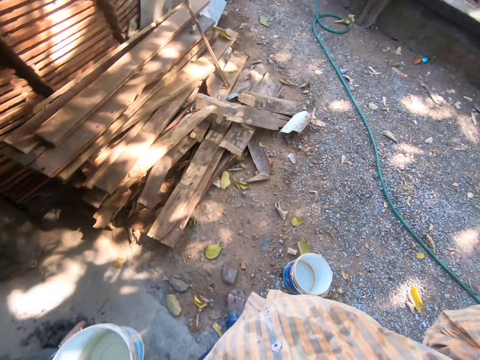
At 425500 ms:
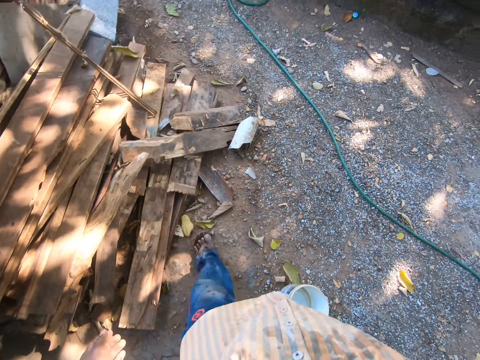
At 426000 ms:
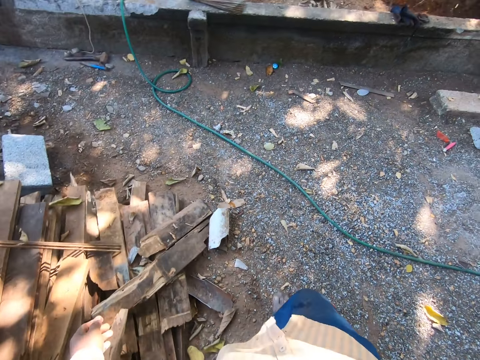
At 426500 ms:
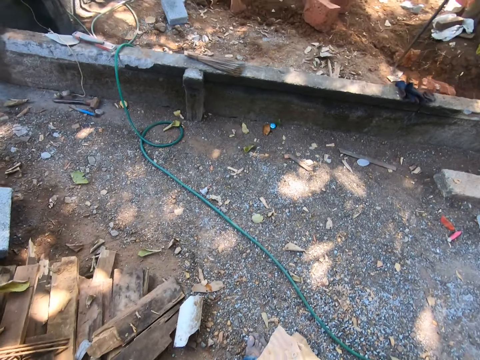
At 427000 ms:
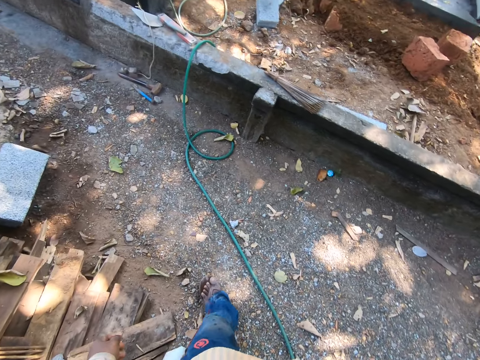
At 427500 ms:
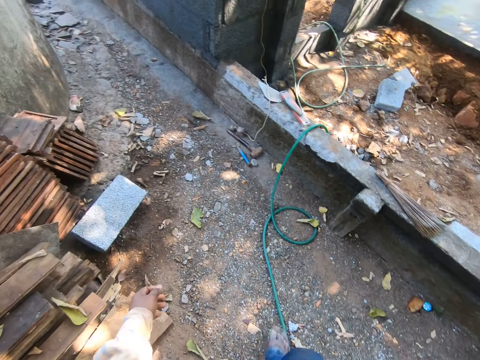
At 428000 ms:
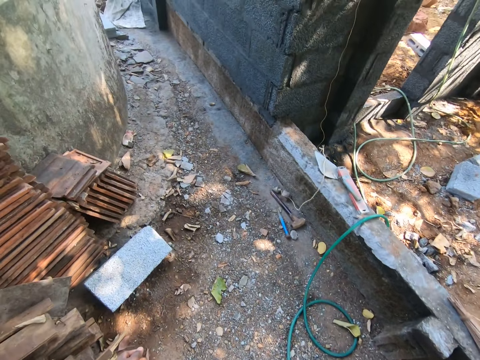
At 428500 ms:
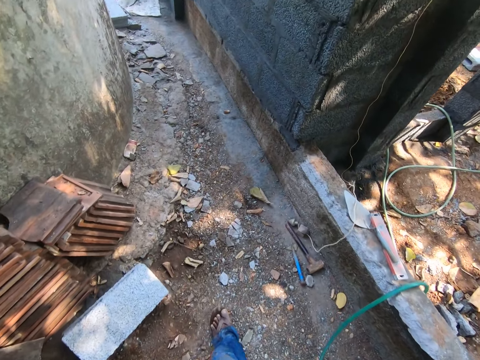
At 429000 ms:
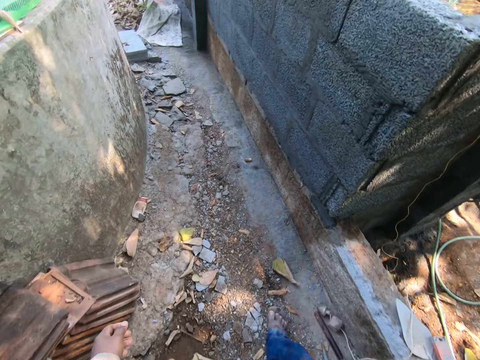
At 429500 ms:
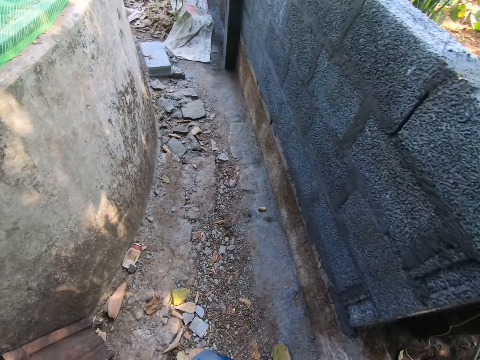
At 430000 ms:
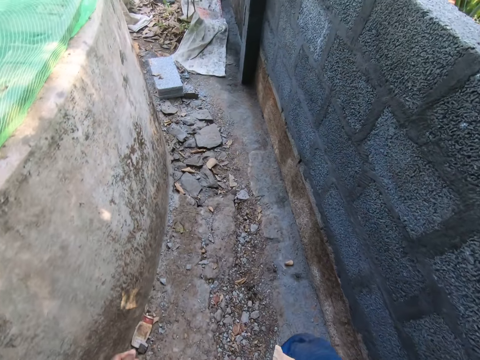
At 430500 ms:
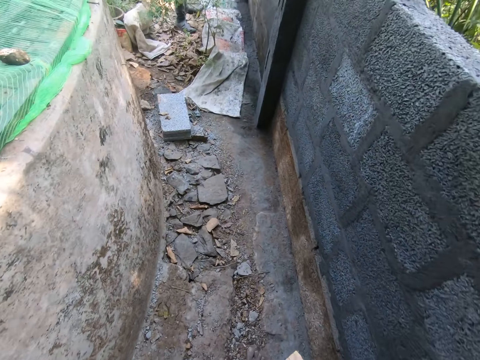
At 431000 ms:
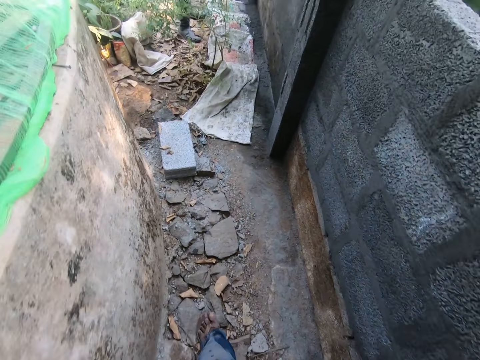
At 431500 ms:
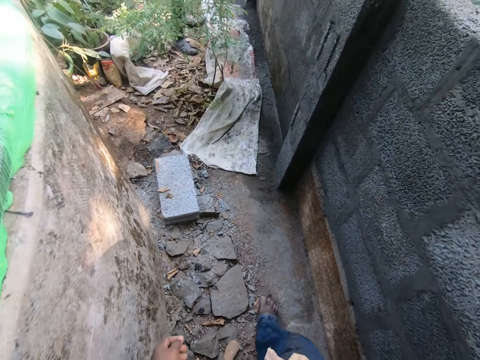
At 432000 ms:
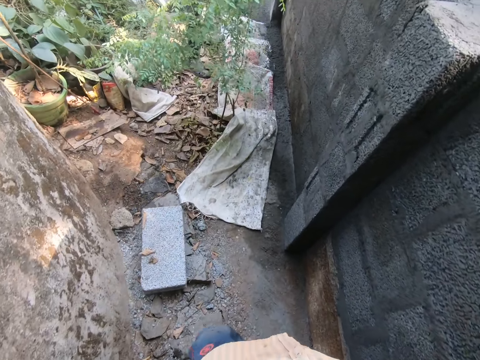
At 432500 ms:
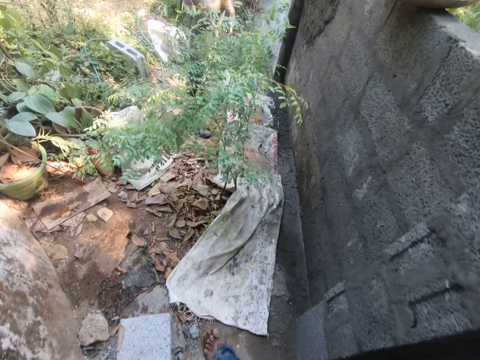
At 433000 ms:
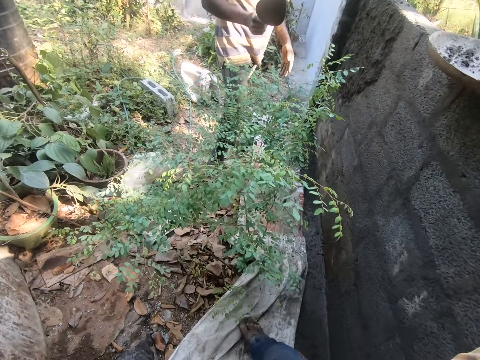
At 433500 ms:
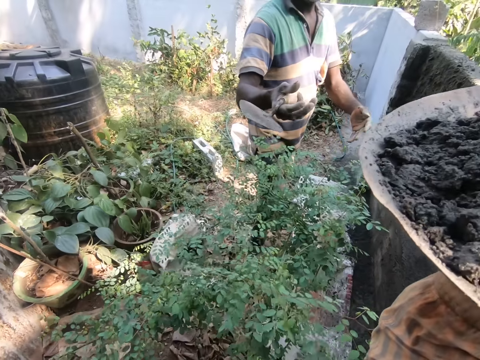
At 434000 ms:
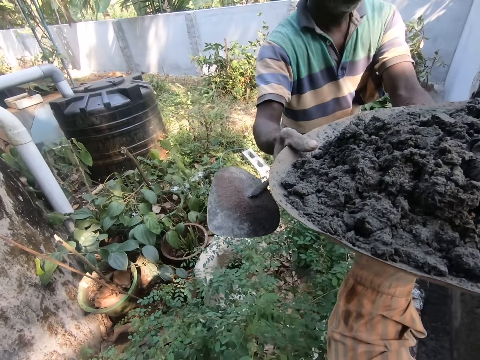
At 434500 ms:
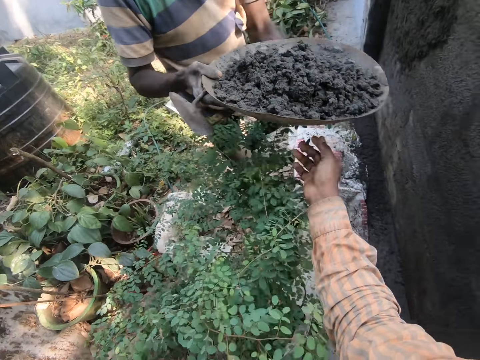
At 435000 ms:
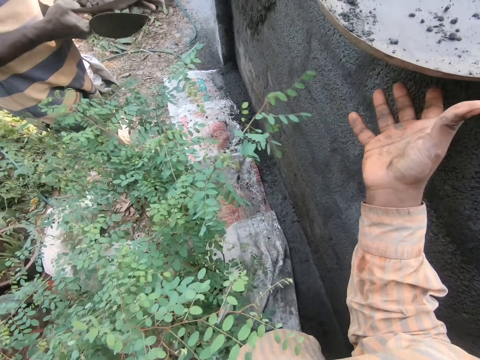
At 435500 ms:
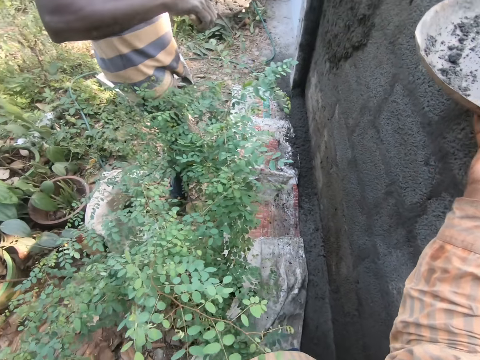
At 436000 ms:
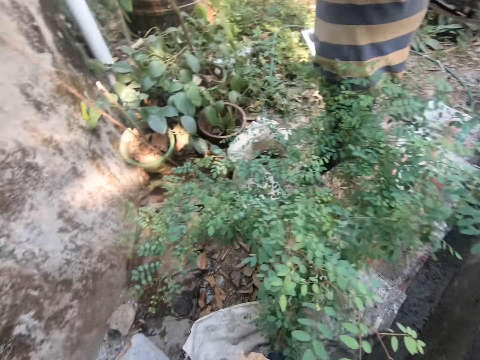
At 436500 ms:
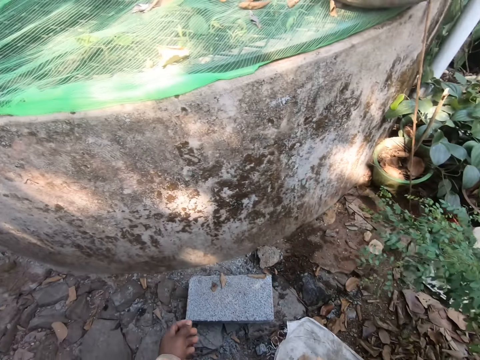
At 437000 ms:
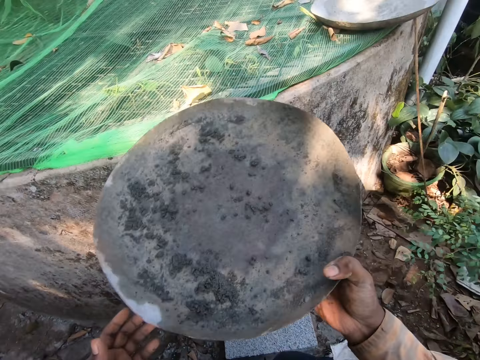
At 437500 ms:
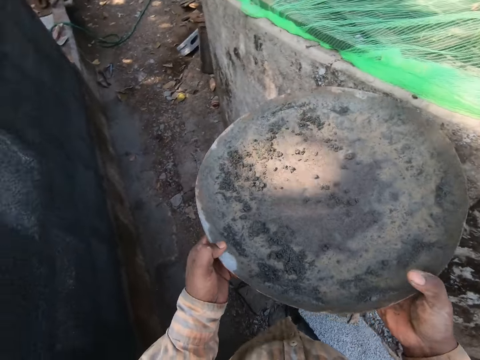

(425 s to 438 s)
The camera wearer lifts the bowl, turns around, and walks in a yard. A man takes the concrete from the camera wearer. The camera wearer hands over the bowl. They take a mortar pan, turn around, and walk in the yard.

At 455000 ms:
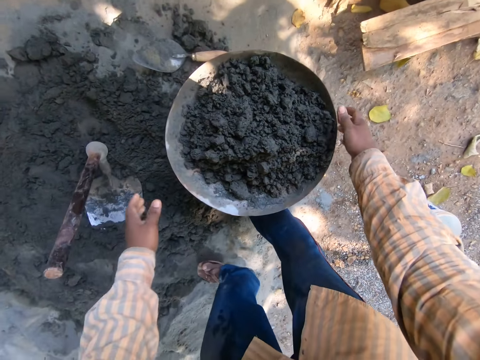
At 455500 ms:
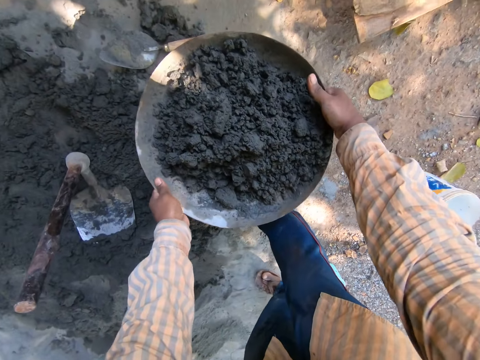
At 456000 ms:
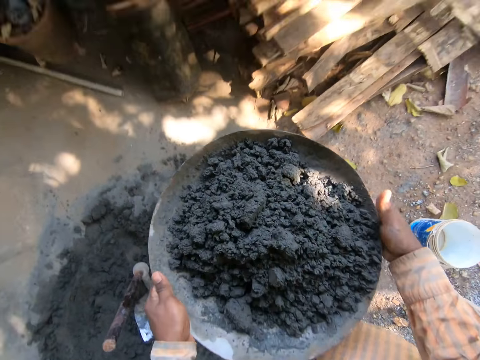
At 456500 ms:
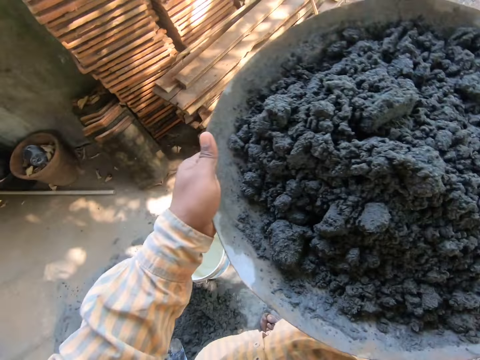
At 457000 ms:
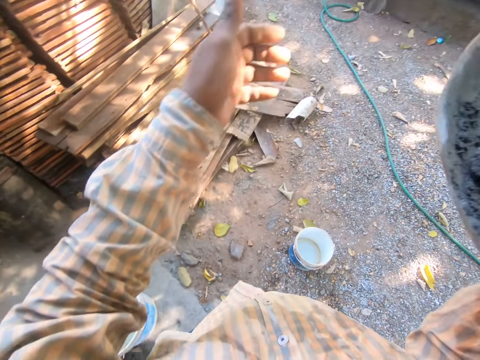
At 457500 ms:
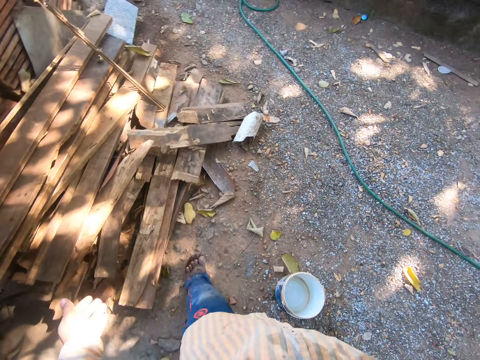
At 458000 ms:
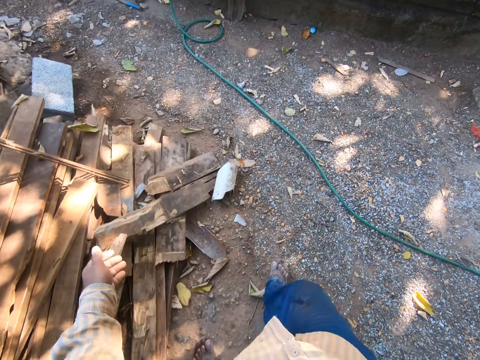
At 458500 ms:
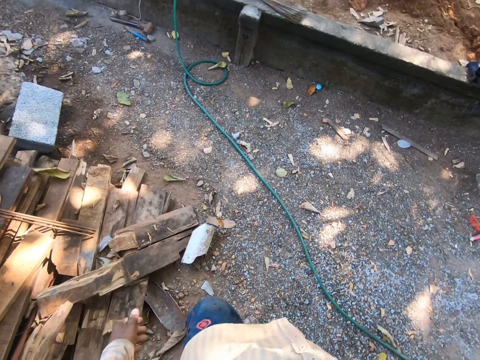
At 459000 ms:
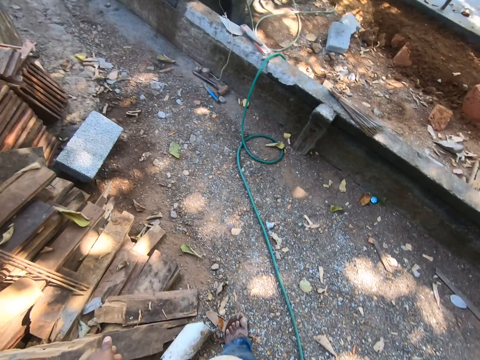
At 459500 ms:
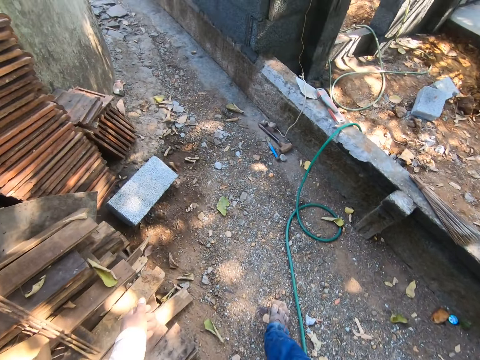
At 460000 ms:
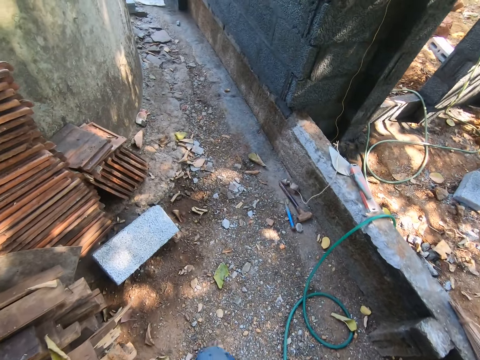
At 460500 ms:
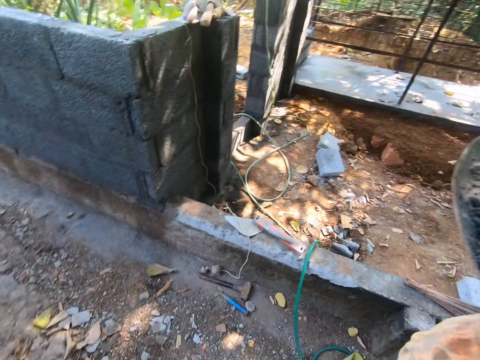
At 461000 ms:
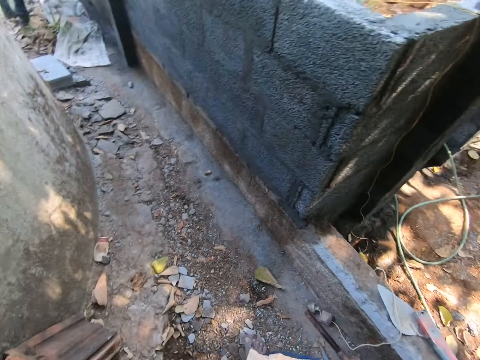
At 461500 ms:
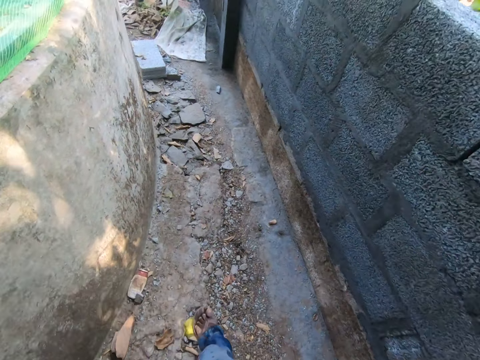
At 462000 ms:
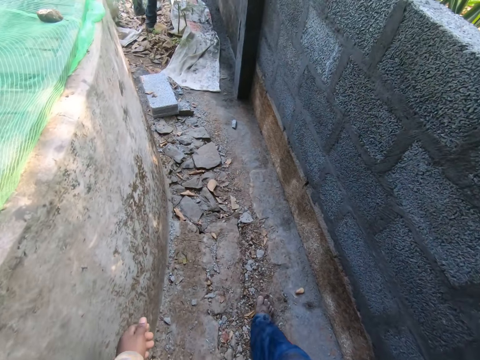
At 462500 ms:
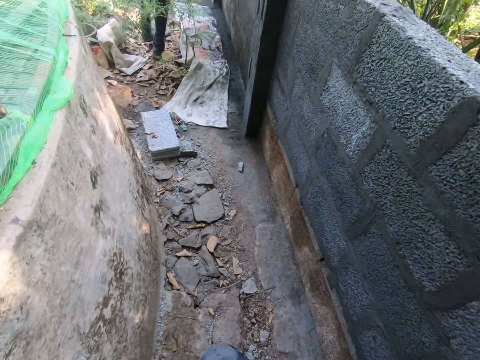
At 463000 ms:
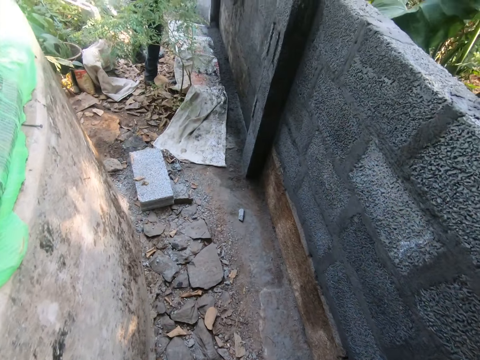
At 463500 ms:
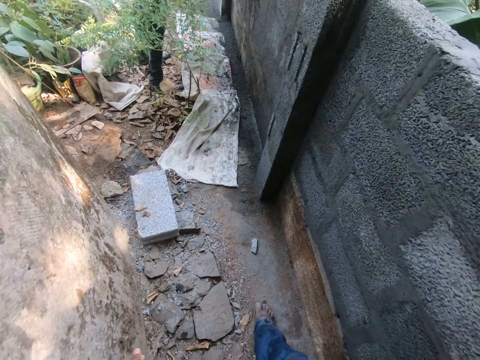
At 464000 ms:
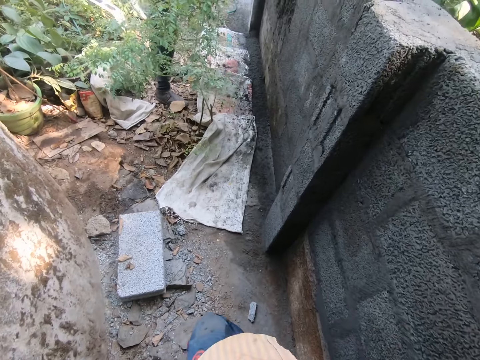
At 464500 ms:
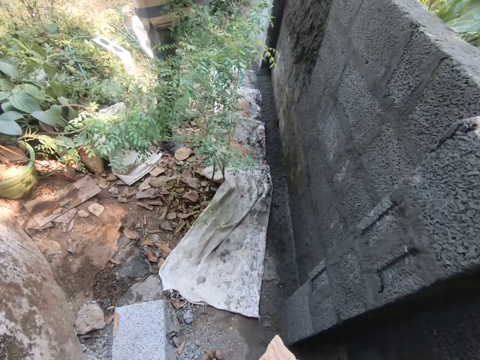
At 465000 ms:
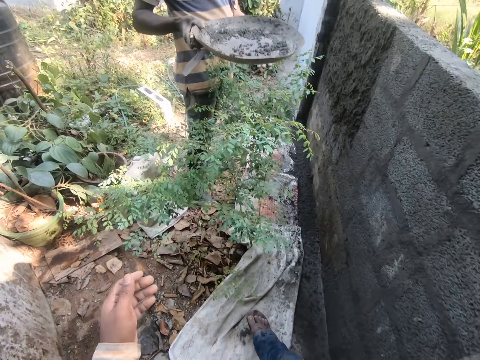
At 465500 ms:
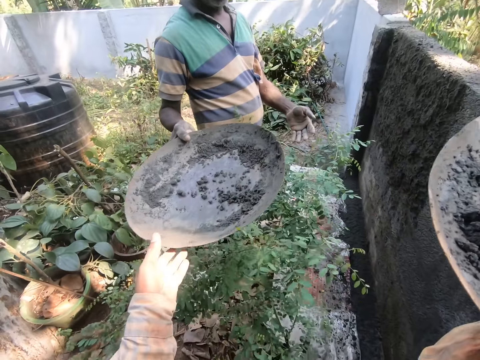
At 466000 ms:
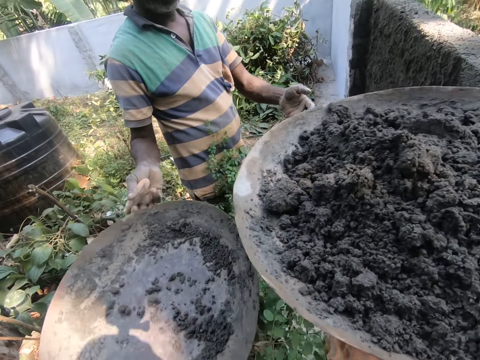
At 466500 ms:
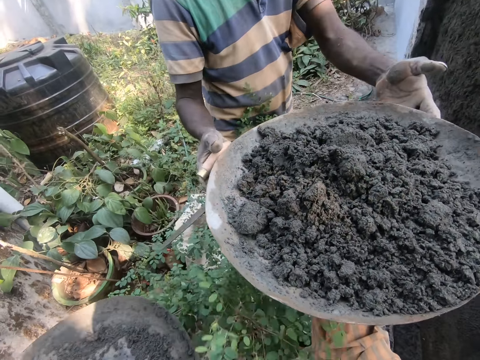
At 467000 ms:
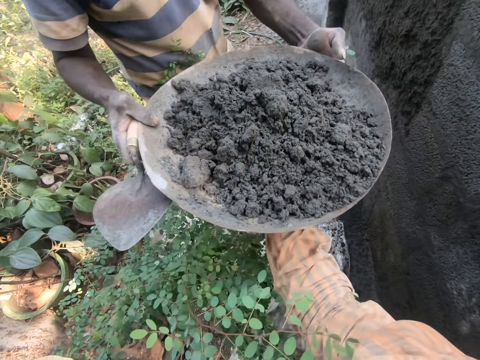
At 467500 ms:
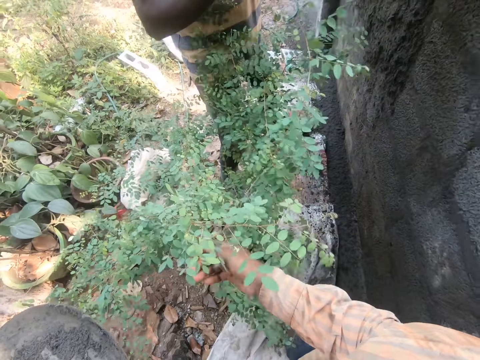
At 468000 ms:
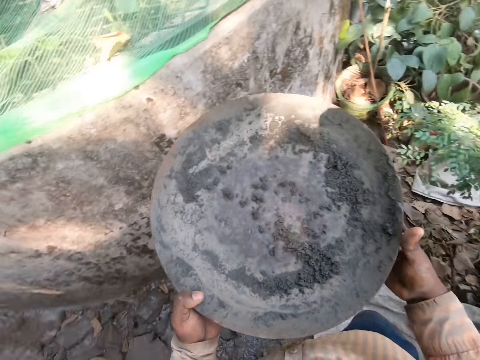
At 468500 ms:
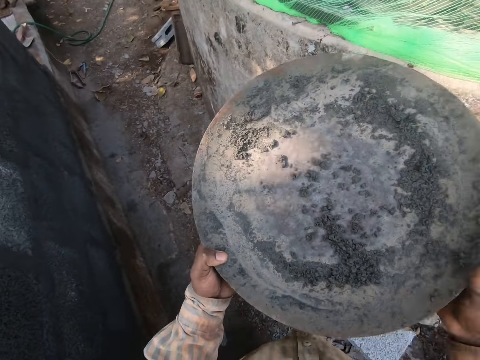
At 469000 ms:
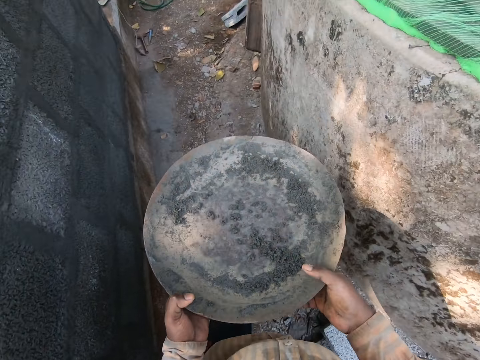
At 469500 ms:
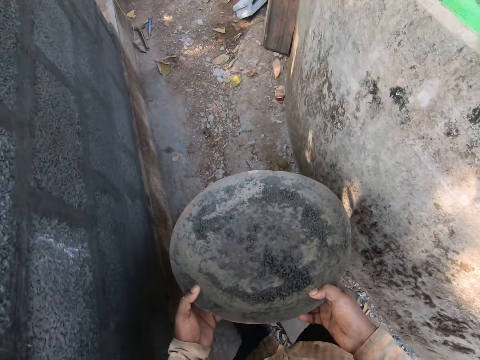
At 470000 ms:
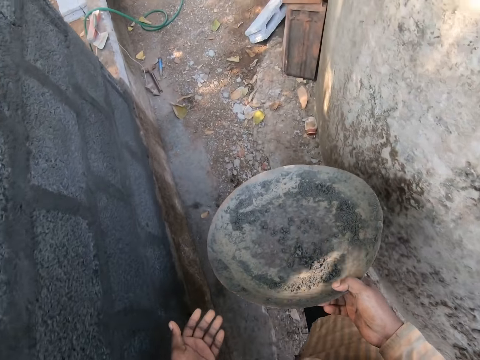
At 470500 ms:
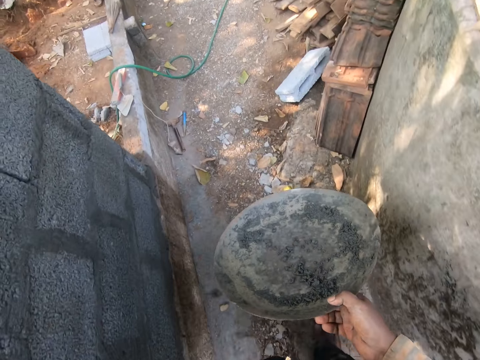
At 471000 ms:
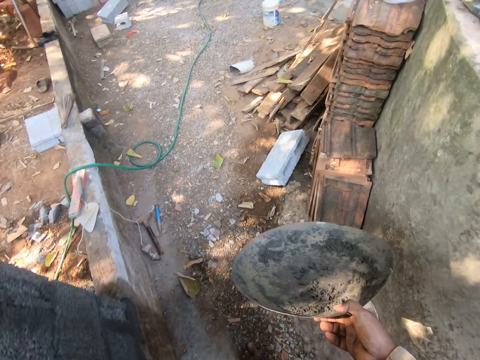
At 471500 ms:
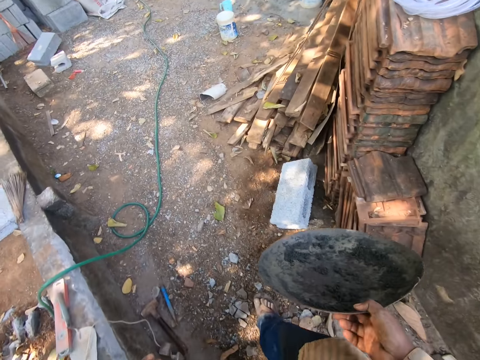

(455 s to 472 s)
The camera wearer takes the concrete, turns around, lifts the bowl, and walks in a yard. They pick up the bowl. A man gives the camera wearer a mortar pan. The man takes the concrete from the camera wearer. The camera wearer hands over the bowl. They turn around and walk in the yard.
